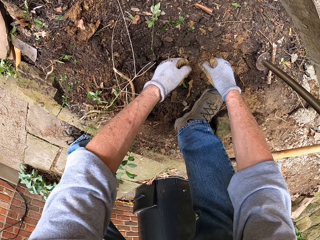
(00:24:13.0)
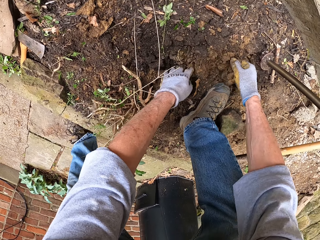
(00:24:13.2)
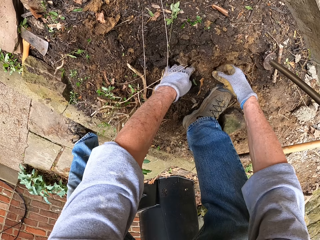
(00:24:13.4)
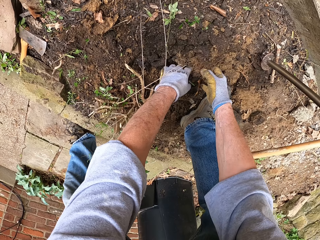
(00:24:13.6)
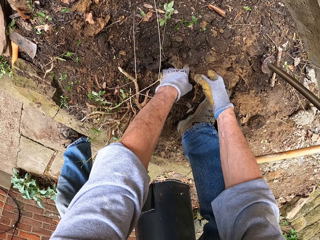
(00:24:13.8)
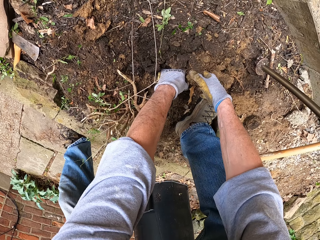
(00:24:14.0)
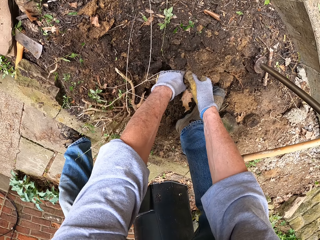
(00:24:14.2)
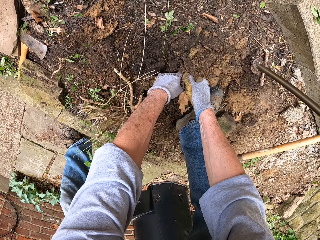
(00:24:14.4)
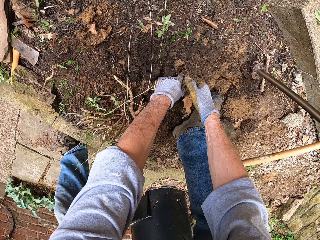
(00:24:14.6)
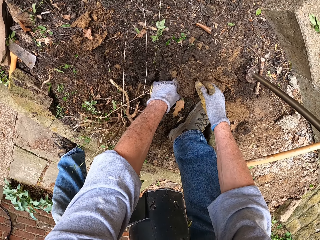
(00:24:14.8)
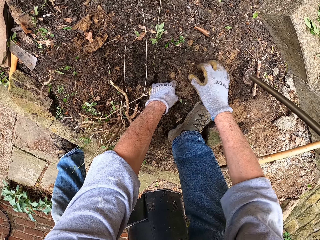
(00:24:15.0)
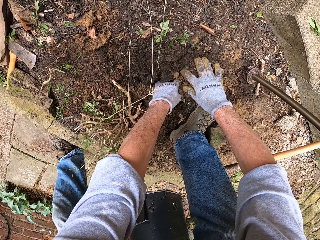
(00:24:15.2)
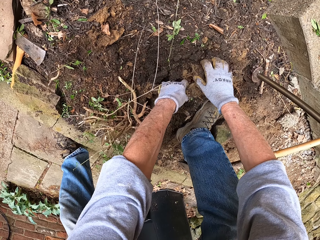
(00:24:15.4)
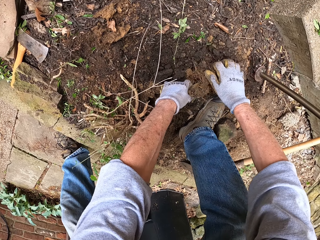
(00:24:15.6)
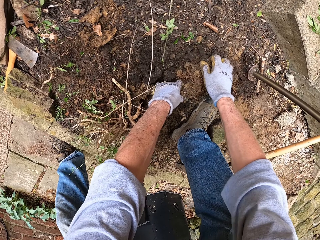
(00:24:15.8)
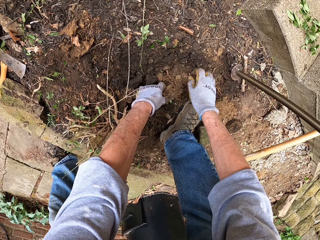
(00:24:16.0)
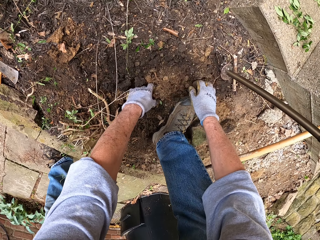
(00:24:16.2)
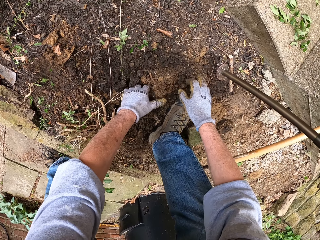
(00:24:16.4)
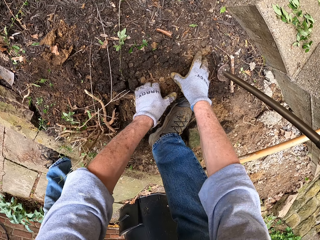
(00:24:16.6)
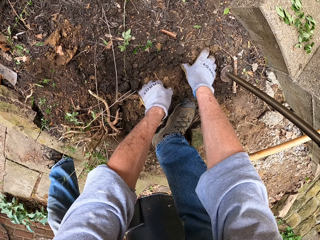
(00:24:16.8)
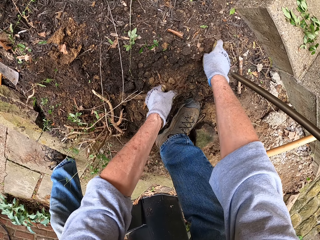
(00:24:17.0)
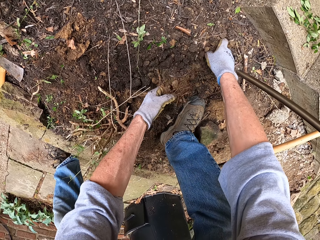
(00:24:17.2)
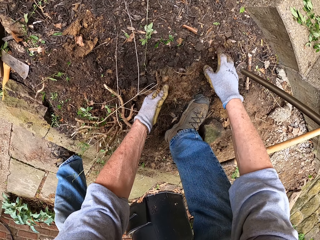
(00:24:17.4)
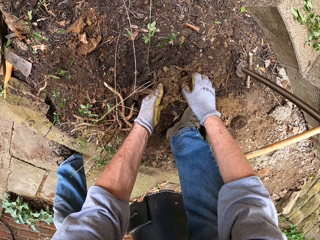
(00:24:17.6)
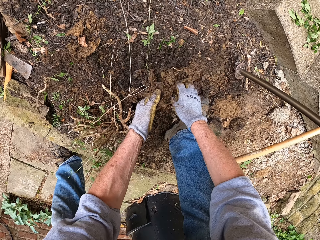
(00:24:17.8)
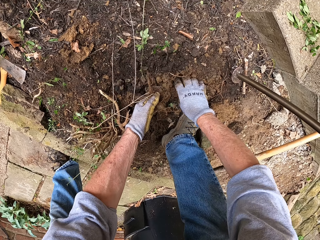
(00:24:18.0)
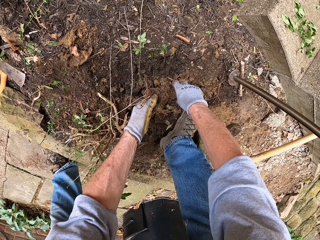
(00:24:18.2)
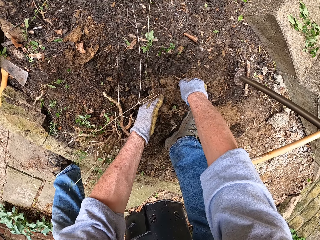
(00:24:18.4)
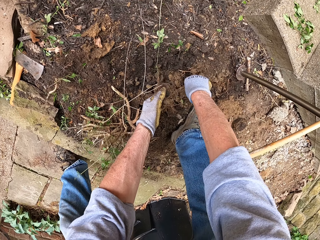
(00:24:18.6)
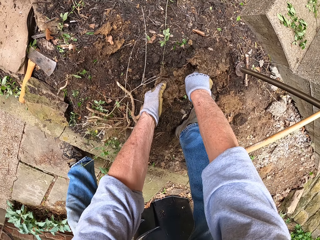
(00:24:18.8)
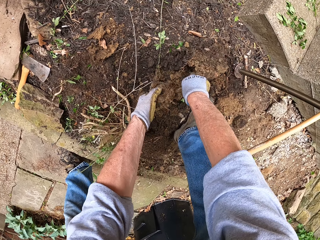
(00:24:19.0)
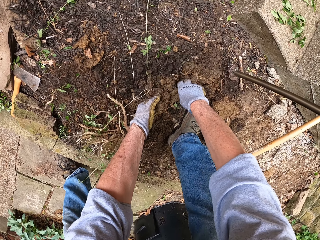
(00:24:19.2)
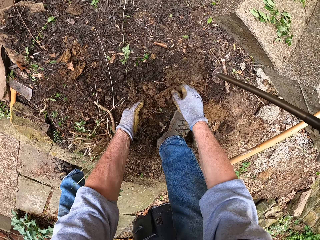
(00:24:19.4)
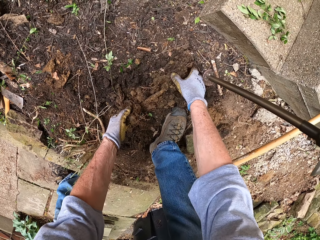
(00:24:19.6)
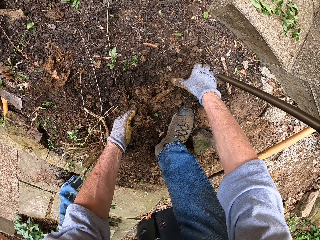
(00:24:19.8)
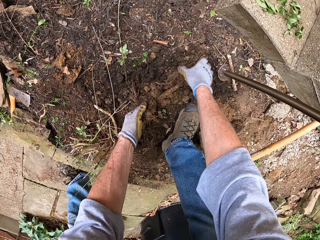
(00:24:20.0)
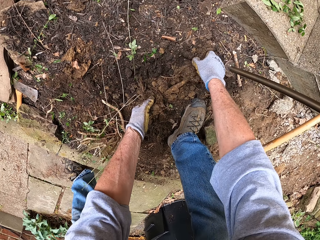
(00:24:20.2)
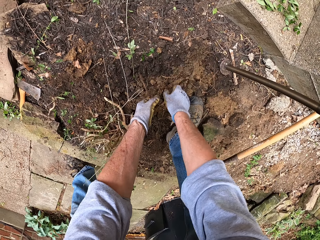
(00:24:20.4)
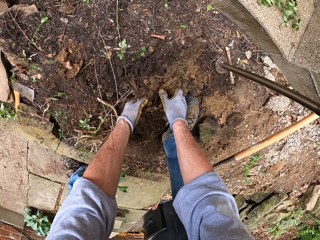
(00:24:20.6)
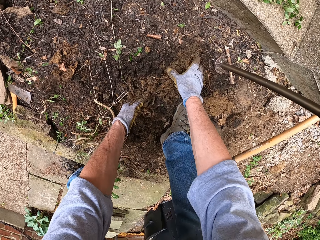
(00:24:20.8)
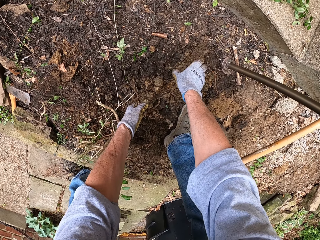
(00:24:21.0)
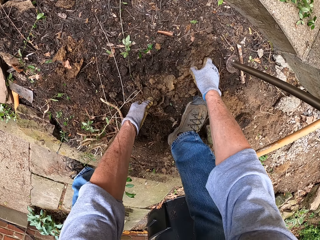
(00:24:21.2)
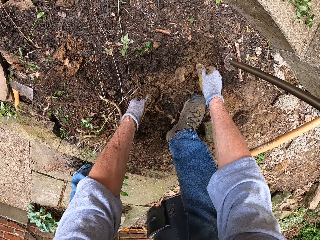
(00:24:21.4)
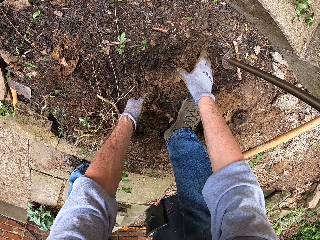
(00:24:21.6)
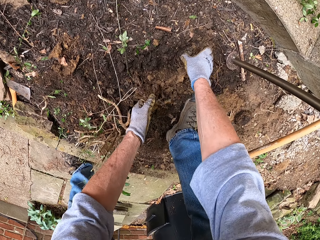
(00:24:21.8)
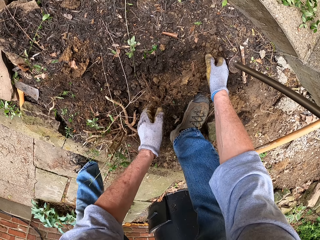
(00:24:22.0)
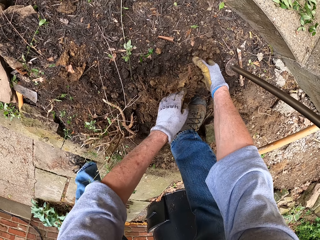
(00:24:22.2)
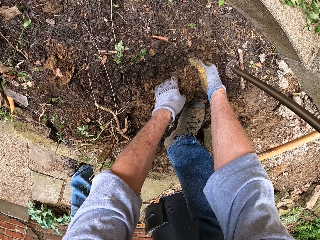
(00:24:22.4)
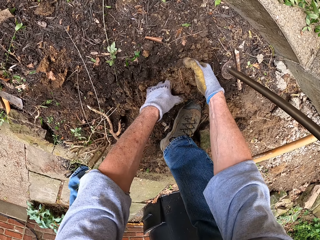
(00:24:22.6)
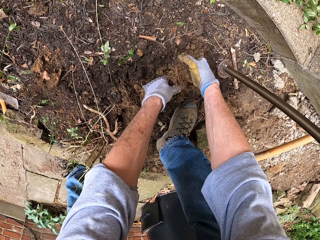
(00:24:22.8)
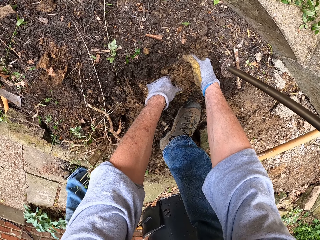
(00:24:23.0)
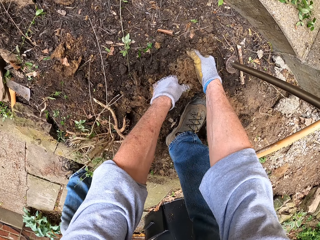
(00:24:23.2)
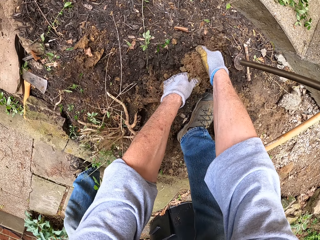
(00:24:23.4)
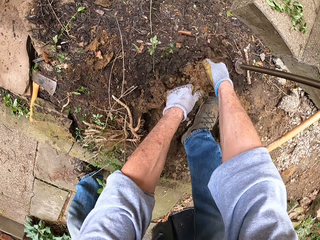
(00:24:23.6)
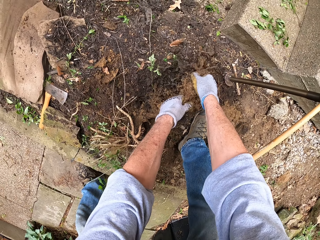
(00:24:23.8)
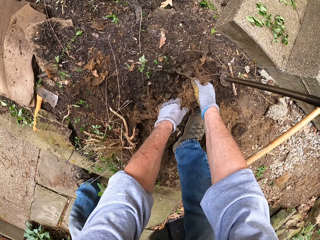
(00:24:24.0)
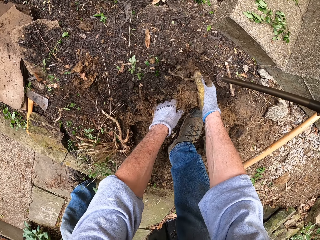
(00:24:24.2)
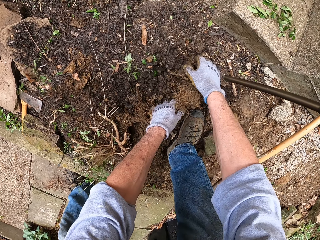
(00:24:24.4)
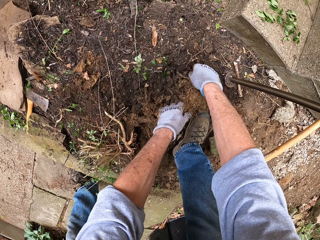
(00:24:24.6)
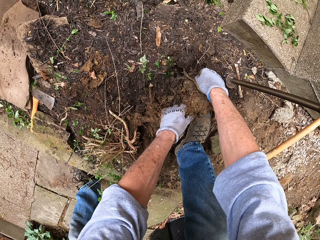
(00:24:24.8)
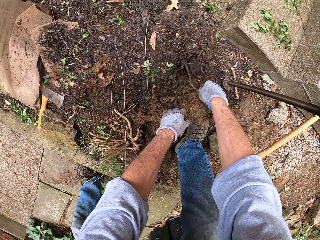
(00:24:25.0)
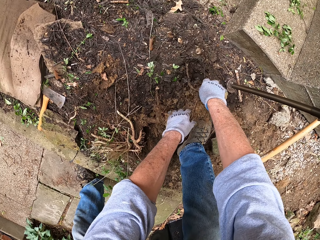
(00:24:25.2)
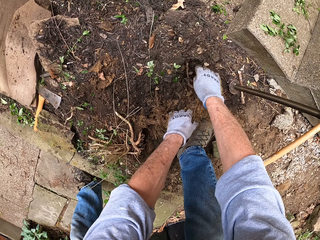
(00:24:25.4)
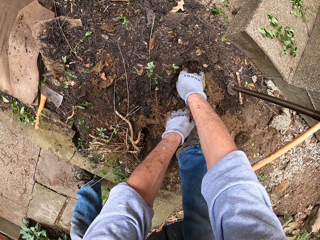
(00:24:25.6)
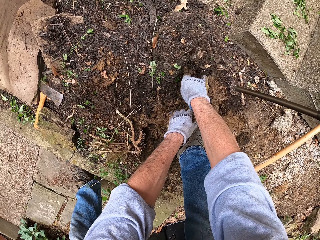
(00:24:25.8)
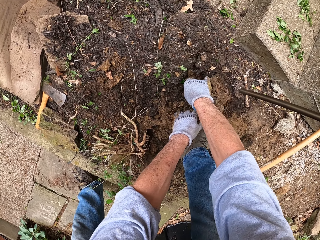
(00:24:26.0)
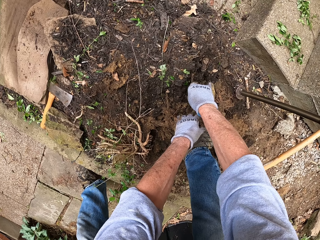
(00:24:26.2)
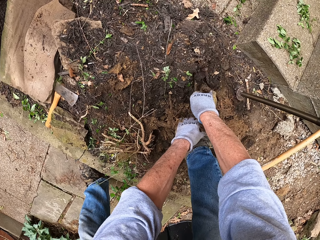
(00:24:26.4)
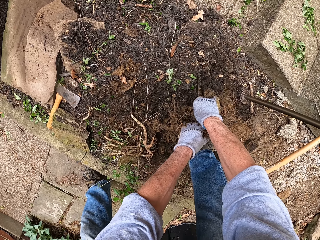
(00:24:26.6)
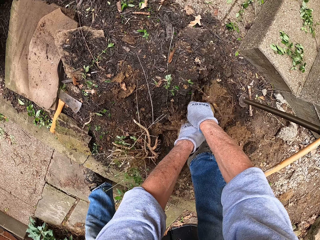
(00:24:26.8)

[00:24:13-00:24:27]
The camera wearer pulls a root tap from the ground with his left hand. He pulls the root tap from the ground with his hands.

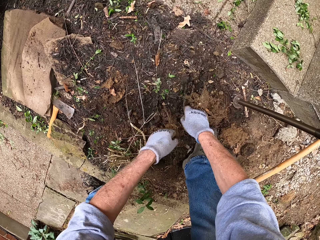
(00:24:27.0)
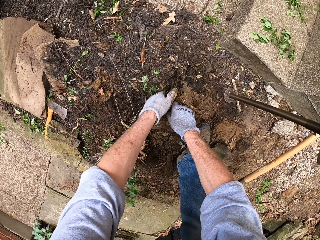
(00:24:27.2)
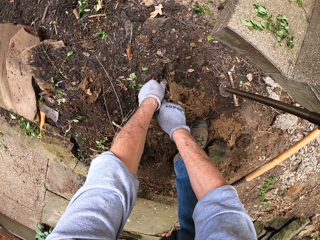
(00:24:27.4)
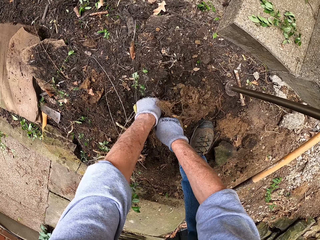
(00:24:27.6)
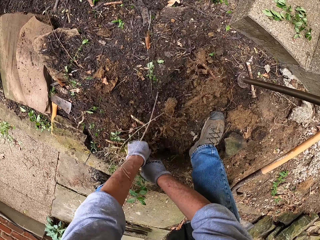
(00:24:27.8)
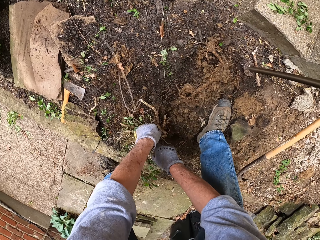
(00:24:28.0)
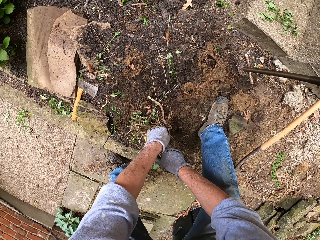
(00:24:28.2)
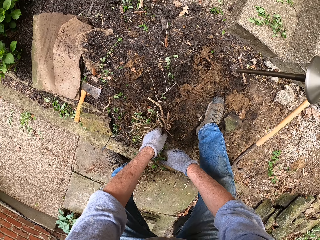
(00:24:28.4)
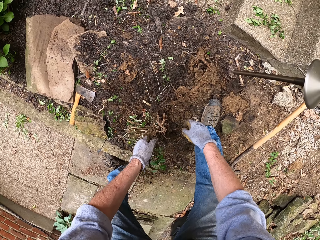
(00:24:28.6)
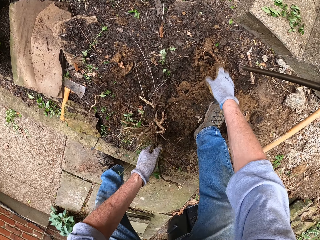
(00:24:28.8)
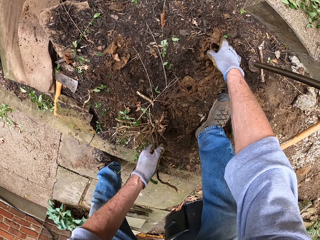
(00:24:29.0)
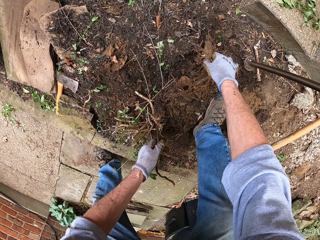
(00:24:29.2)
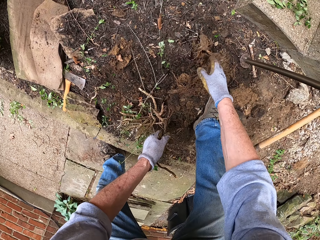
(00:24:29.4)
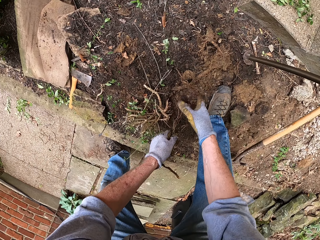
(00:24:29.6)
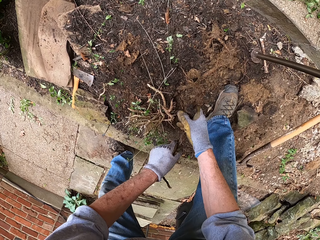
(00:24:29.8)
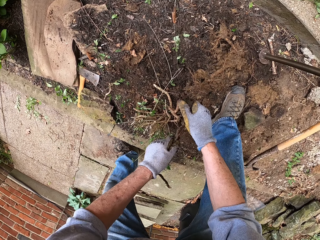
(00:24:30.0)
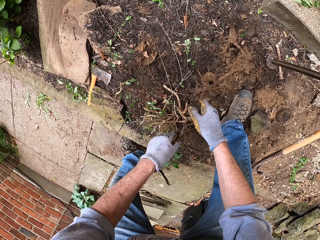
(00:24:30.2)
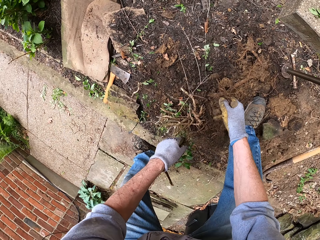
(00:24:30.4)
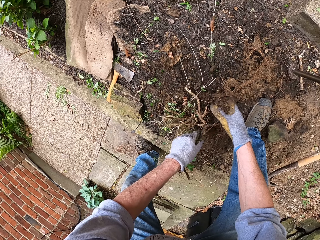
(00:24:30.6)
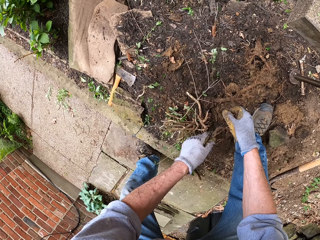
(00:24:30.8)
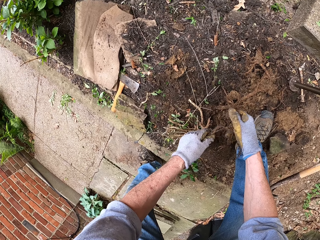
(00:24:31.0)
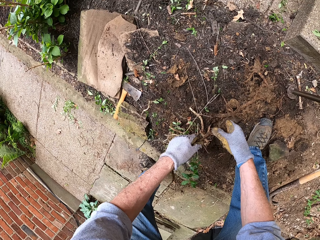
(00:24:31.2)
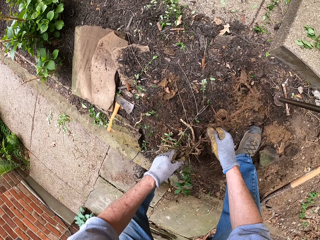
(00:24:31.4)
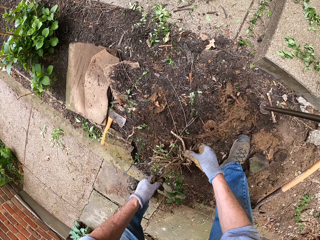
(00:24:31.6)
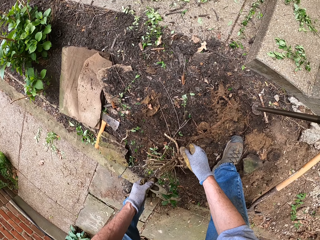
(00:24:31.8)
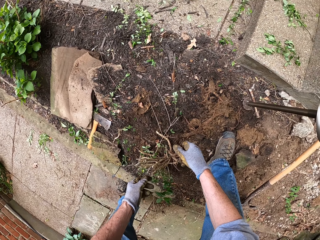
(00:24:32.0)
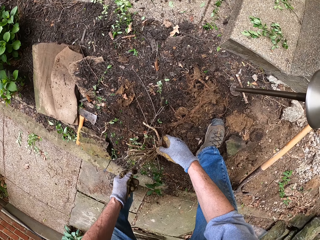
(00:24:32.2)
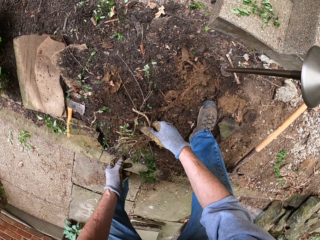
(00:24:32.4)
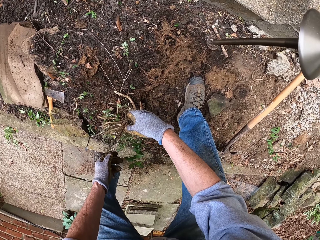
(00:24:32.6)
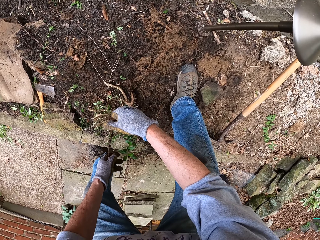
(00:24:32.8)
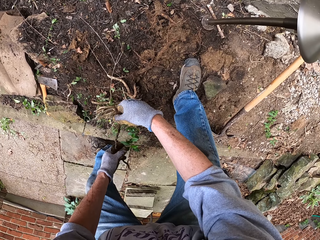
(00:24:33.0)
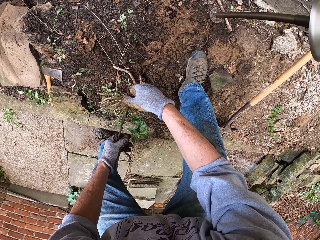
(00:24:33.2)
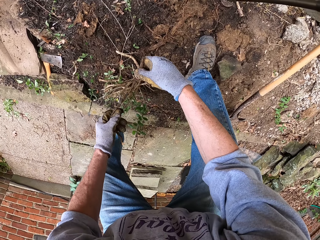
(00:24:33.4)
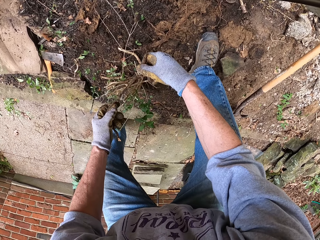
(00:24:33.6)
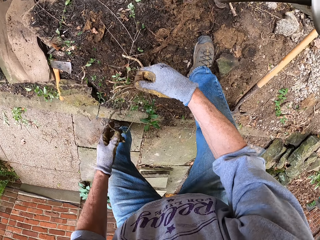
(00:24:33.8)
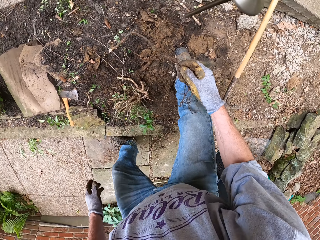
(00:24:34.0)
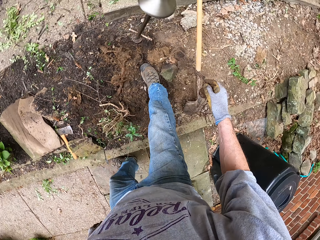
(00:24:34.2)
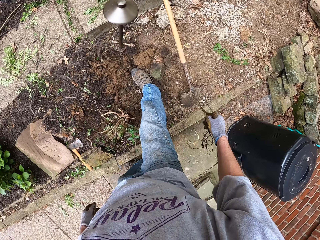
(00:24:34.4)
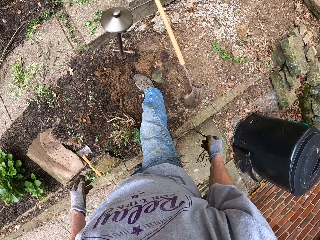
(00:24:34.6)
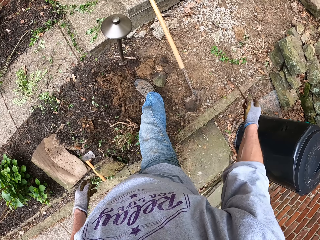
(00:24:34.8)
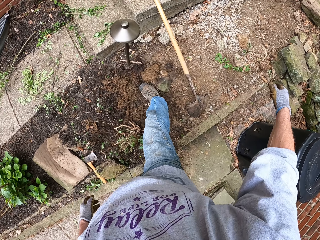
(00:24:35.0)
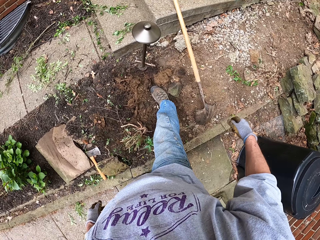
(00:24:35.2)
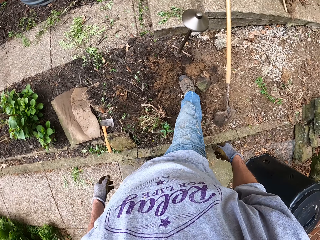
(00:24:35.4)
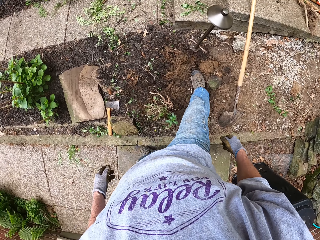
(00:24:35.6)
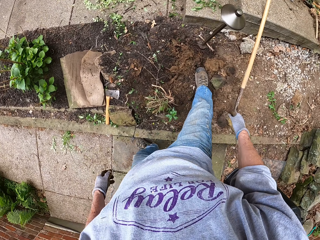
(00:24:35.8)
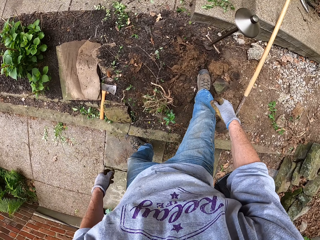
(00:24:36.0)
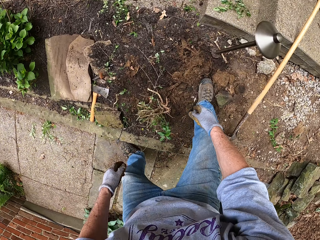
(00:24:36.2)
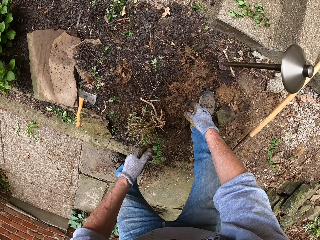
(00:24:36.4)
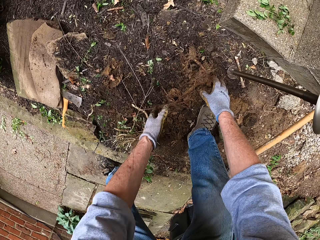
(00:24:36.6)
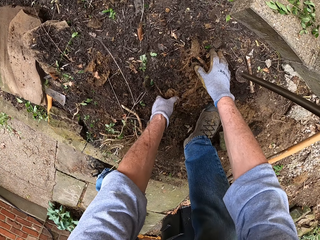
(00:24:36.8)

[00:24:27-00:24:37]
The camera wearer cuts part of the root. He removes the root of the plant. He removes the soil from the root. He moves the root to his right hand. He throws the root in his hand away.
